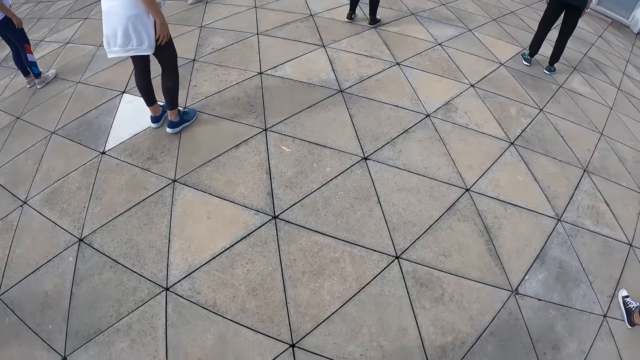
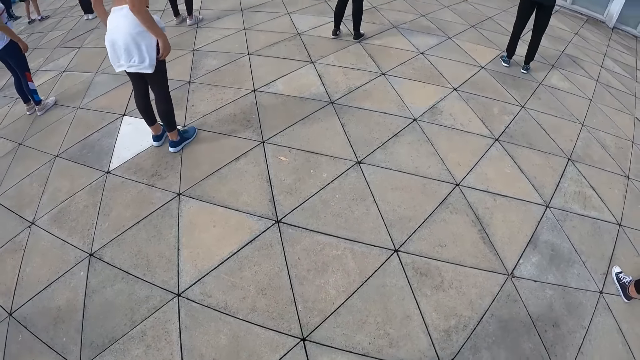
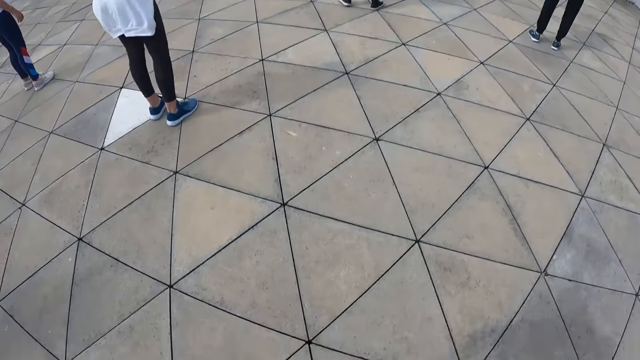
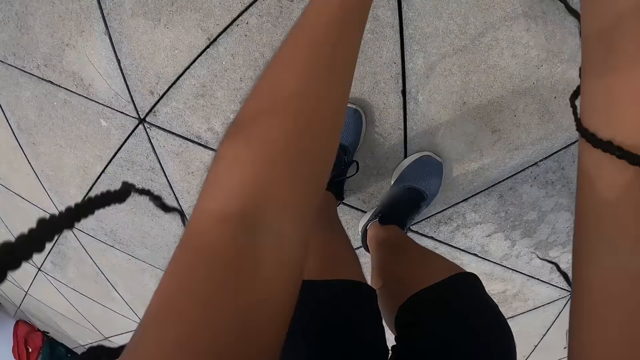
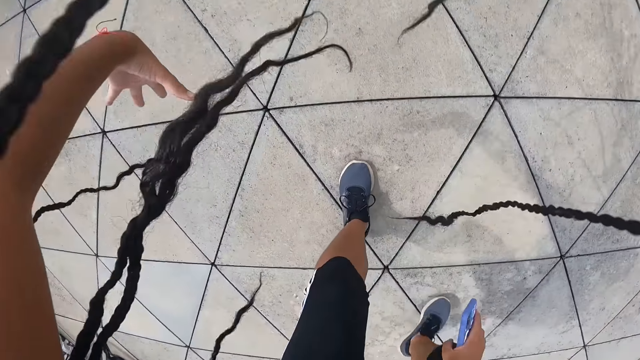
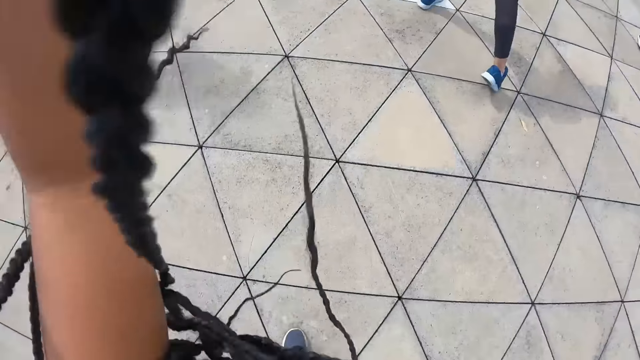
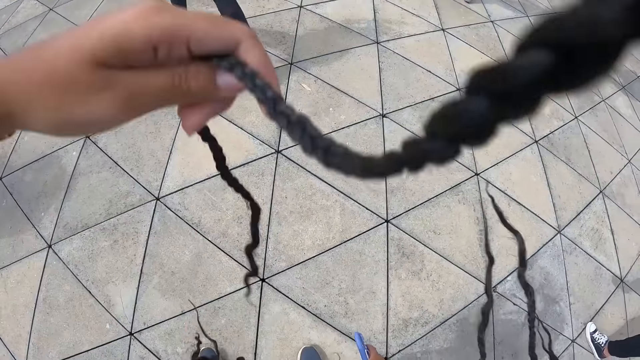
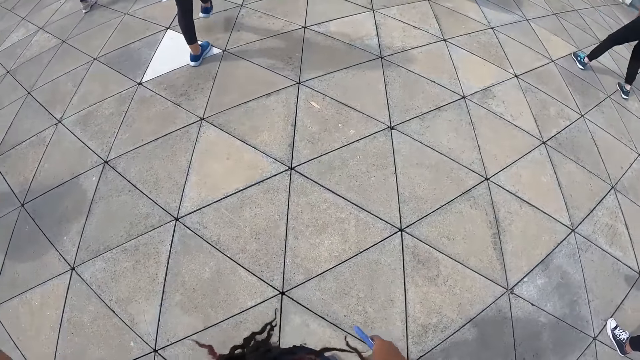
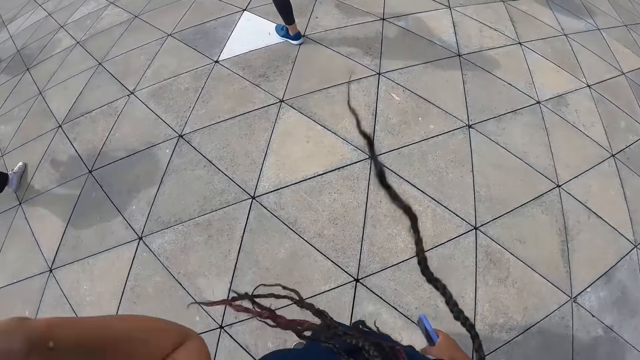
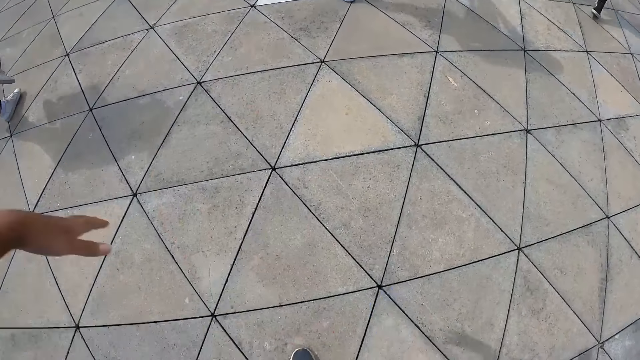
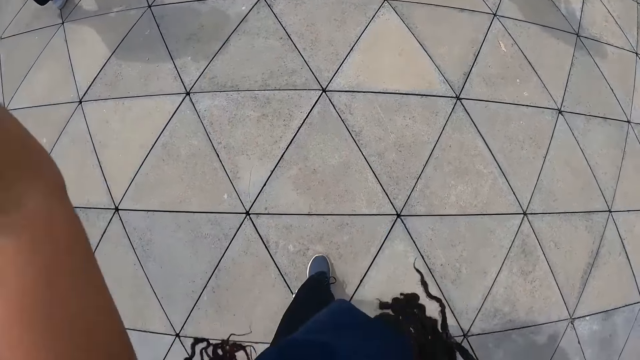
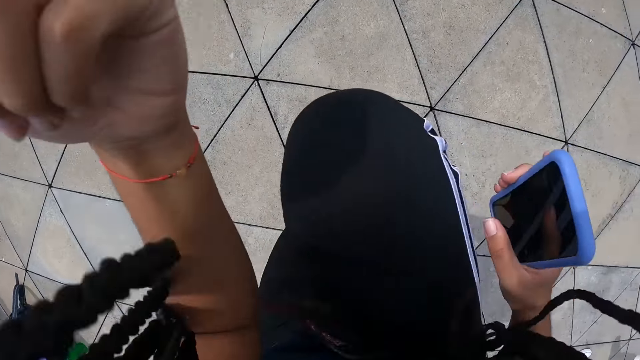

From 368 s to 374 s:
The camera wearer bends over. She stands upright. She adjusts her braids with her left hand. She raises her right leg.

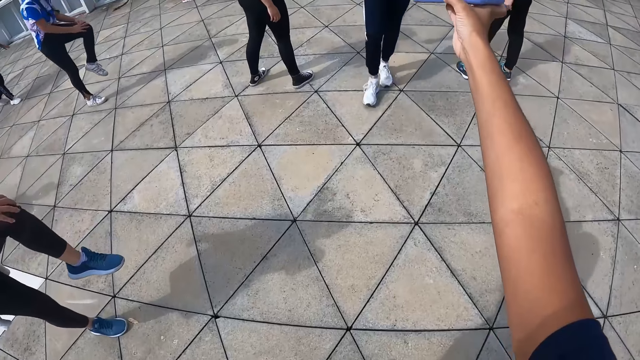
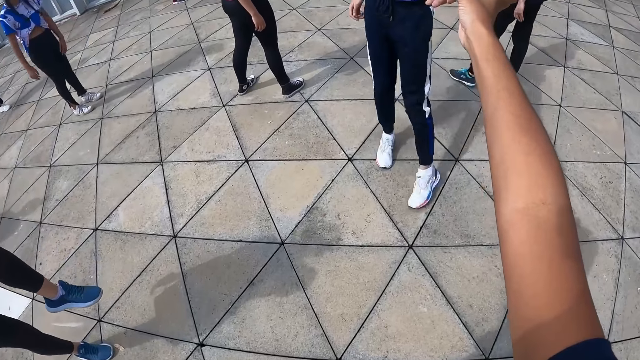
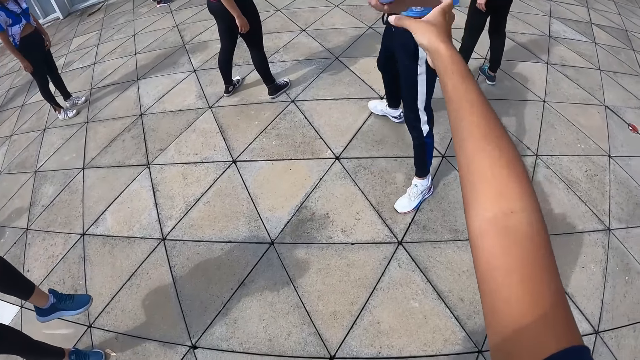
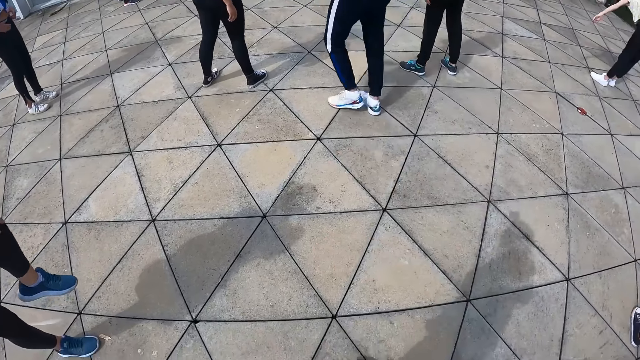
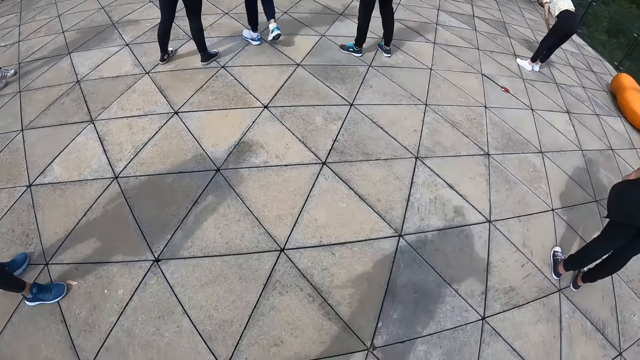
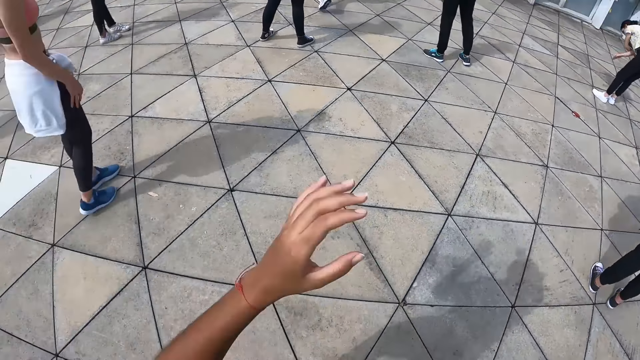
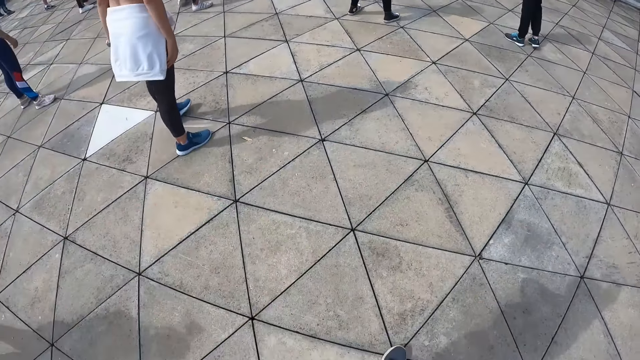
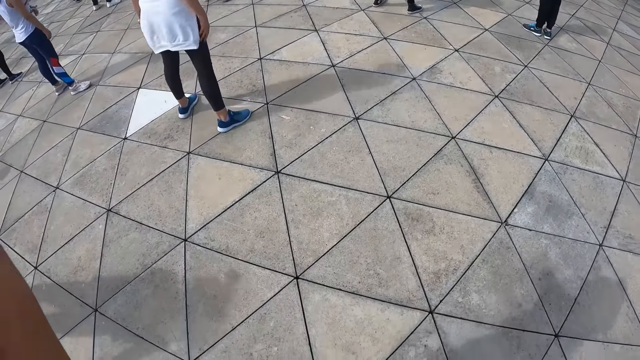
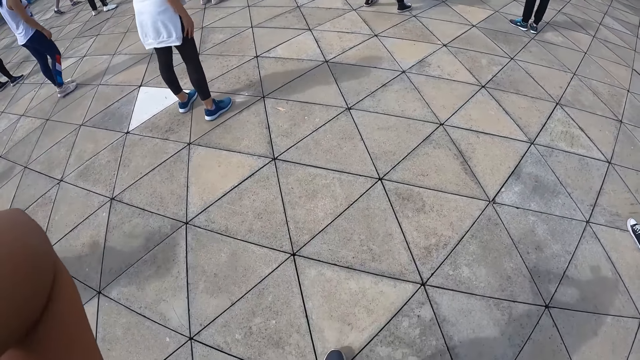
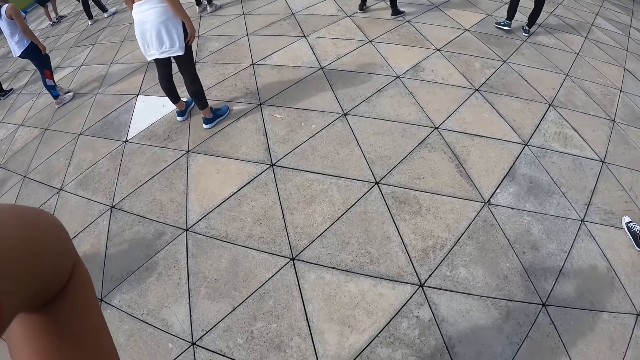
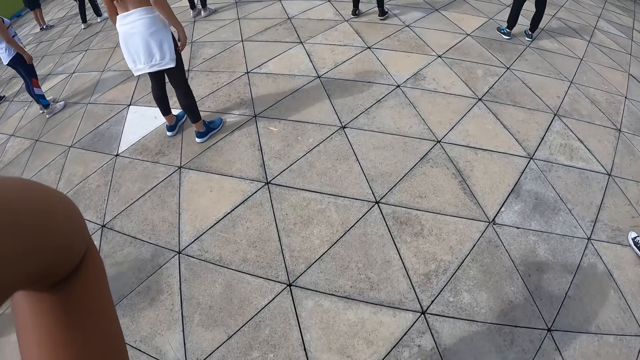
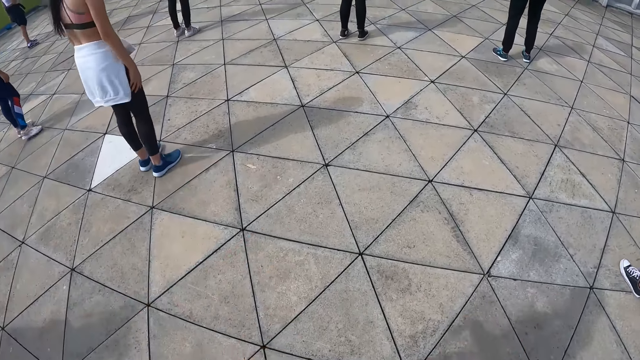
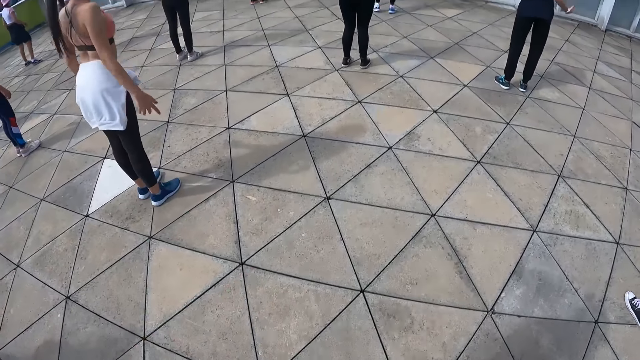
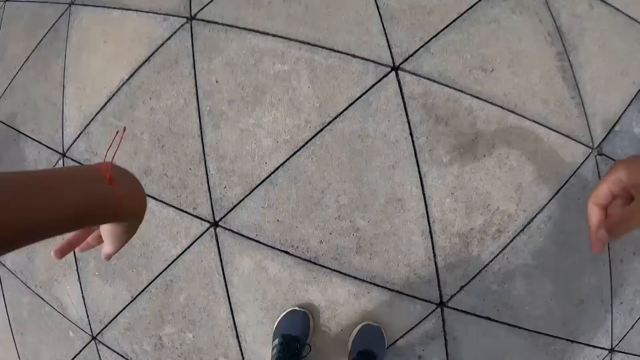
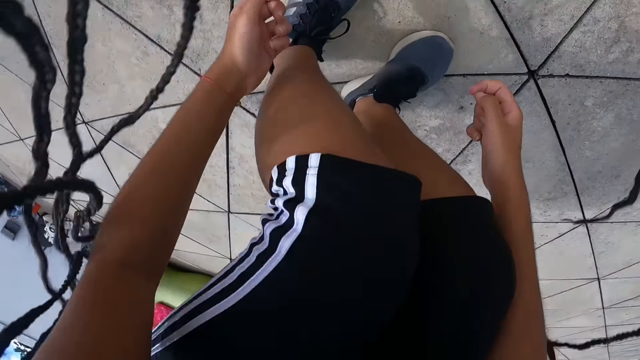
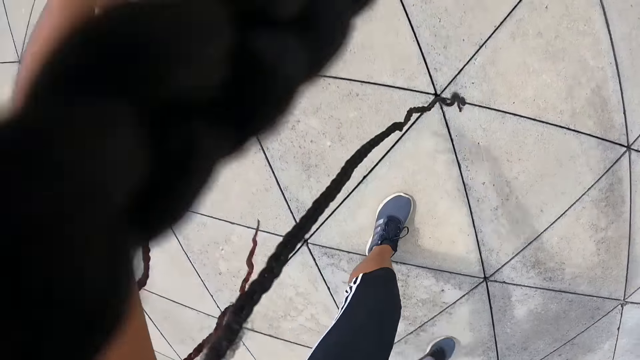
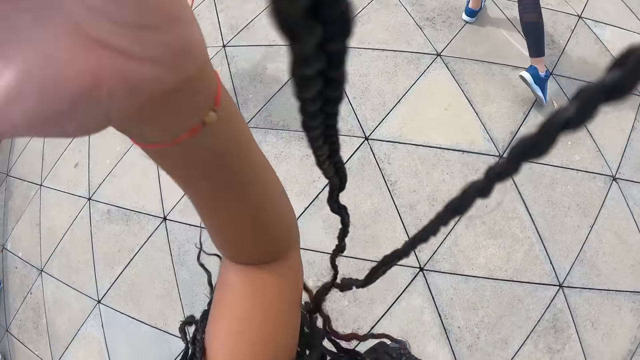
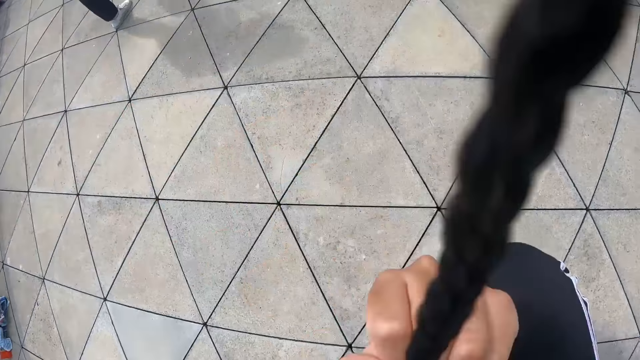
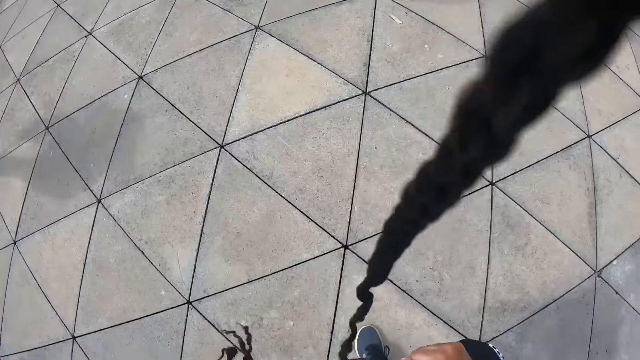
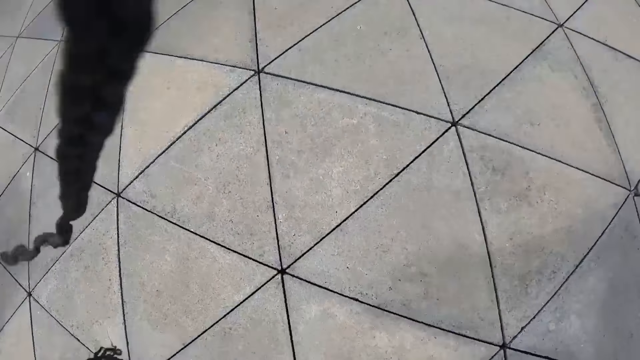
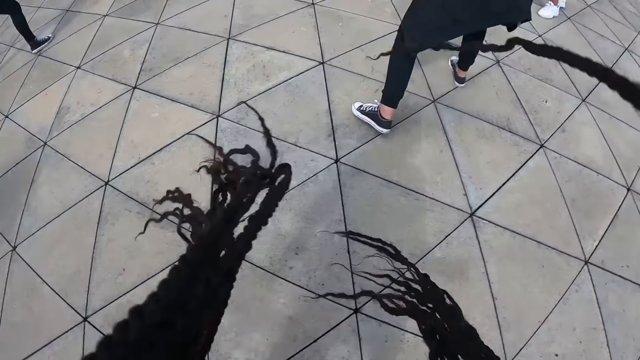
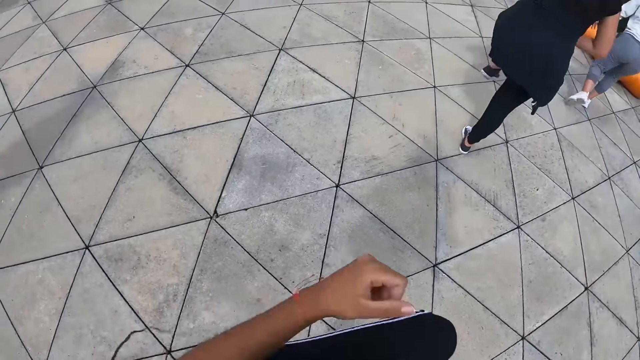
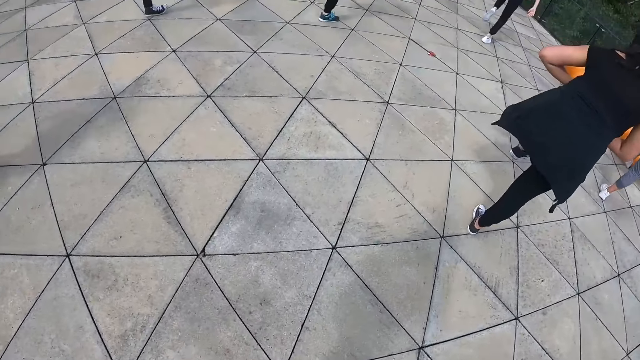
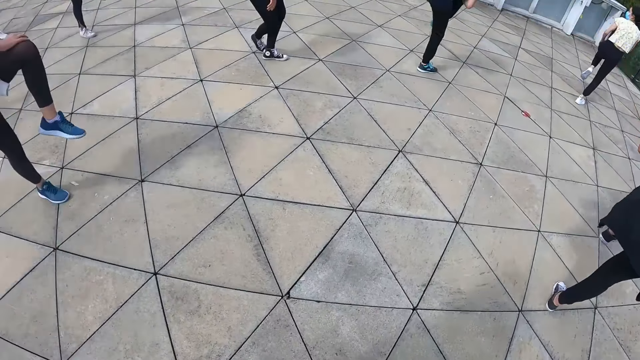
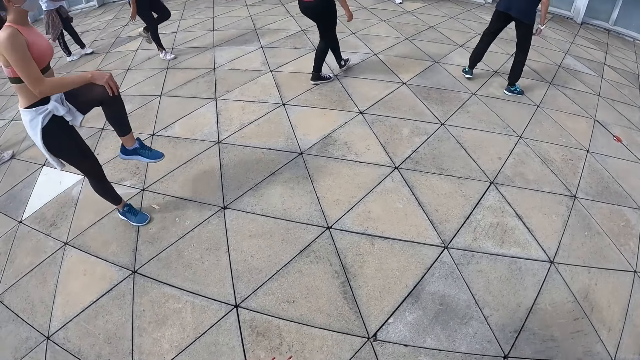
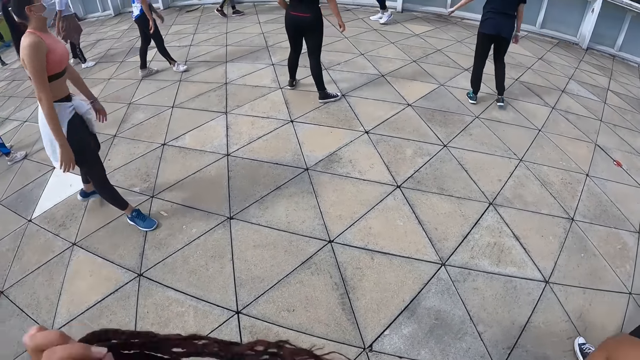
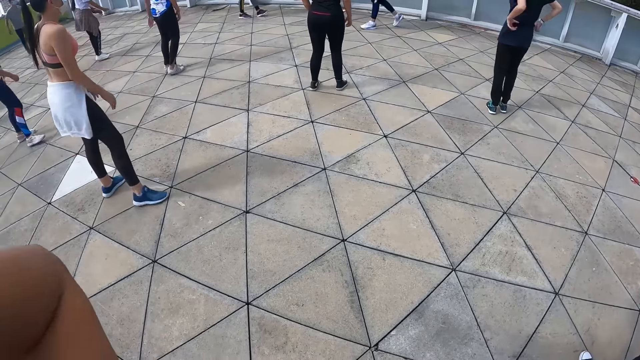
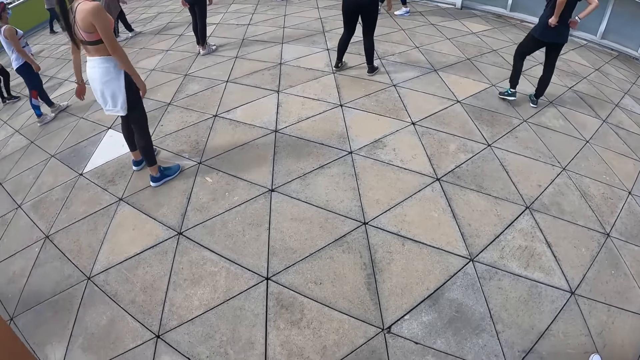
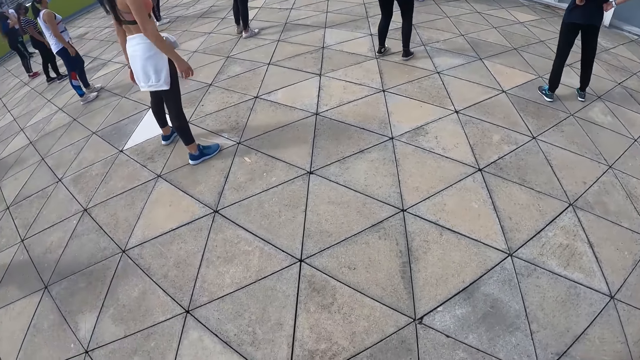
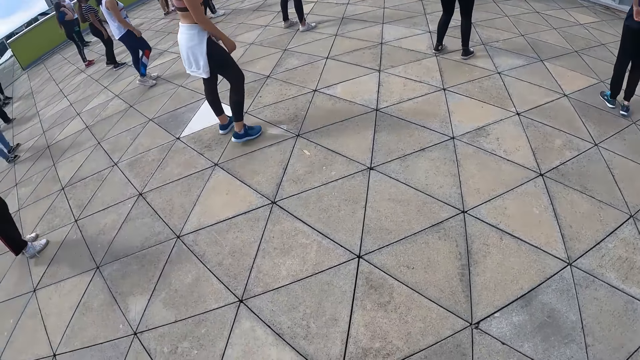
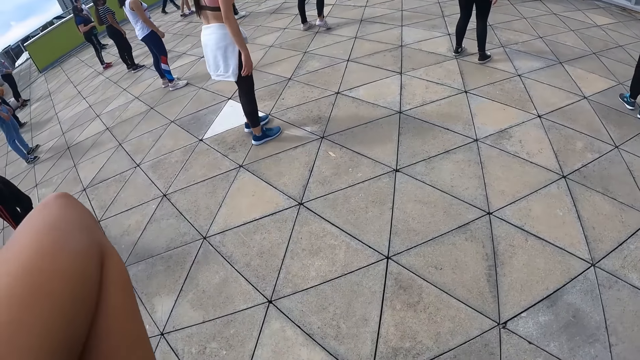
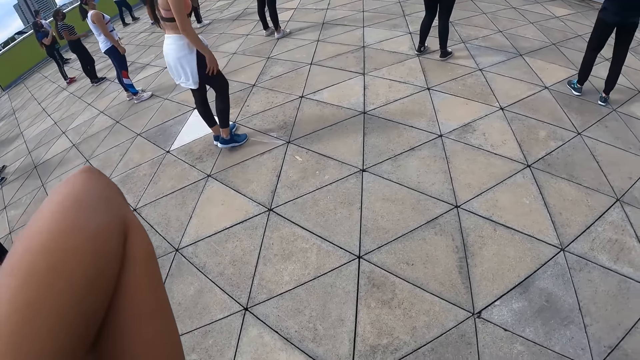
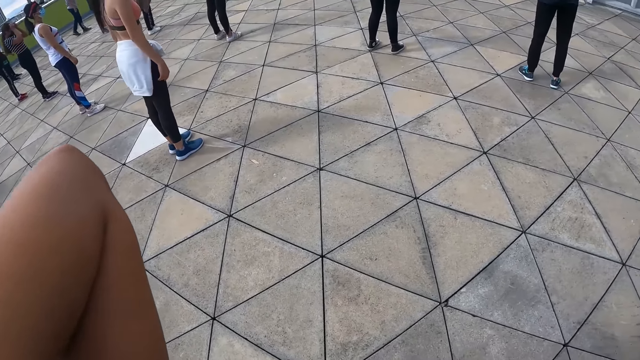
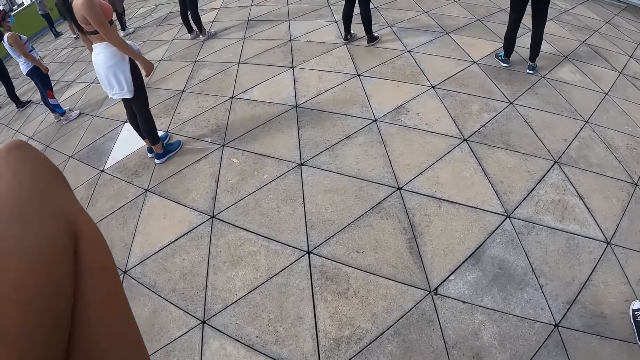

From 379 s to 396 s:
The camera wearer hands the phone in her right hand to a man. The man collects the phone from the camera wearer with his left hand. The man walks away. The camera wearer raises her left hand towards her head. She lowers both hands from her head. She bends over. She raises her hands. She stands upright. She stretches the leg. She raises her left leg. She adjusts her braids with both hands.
